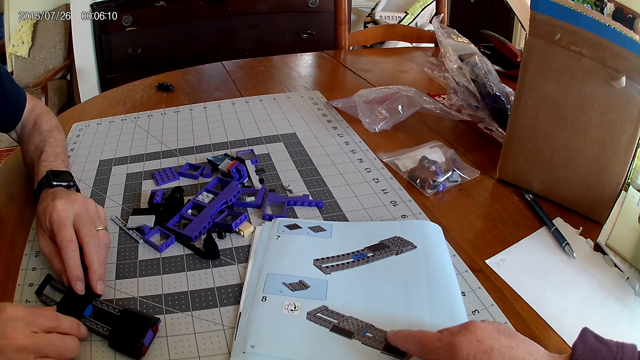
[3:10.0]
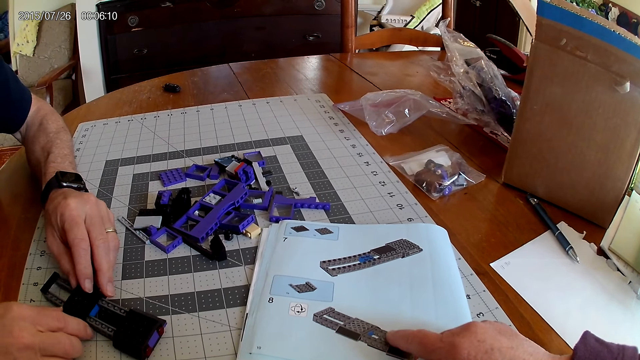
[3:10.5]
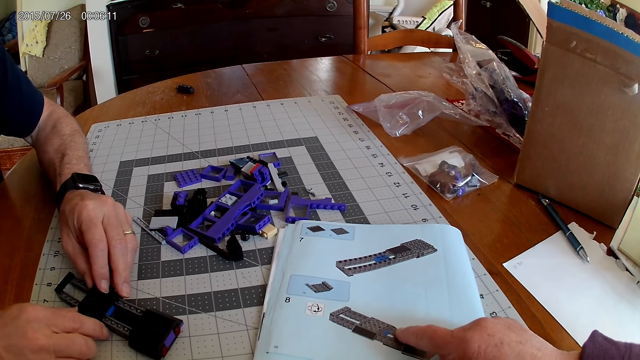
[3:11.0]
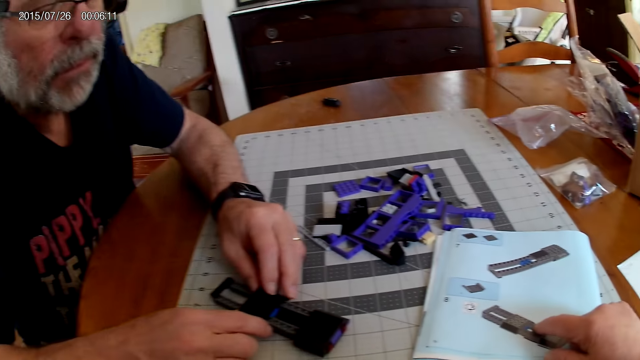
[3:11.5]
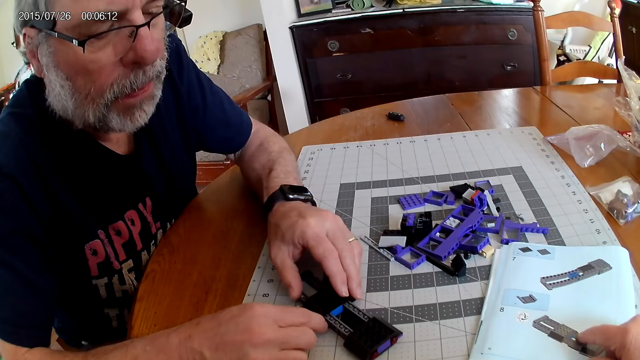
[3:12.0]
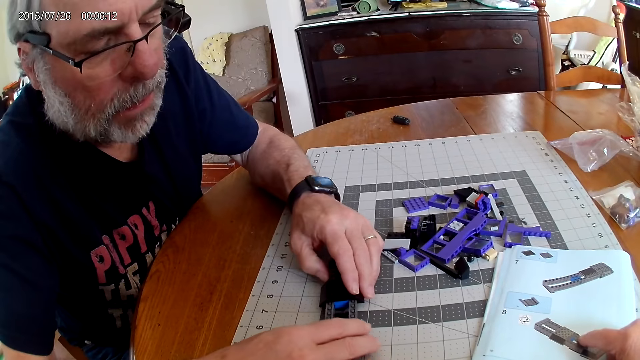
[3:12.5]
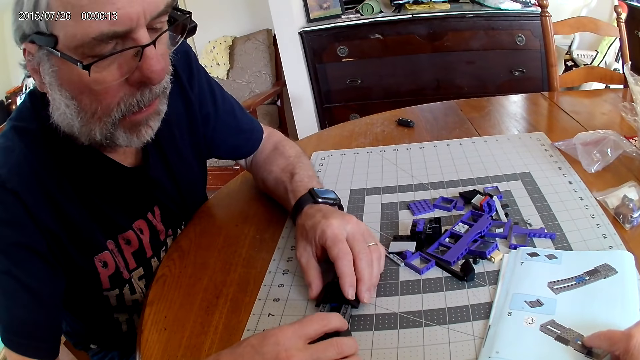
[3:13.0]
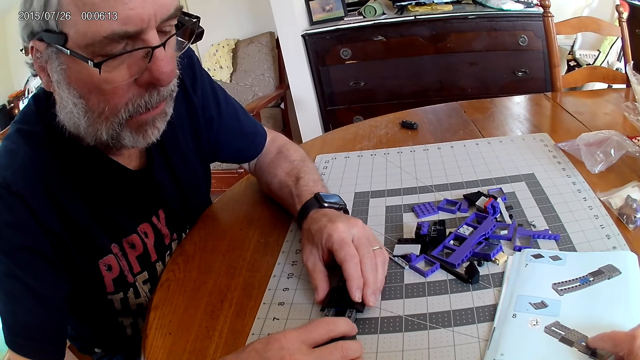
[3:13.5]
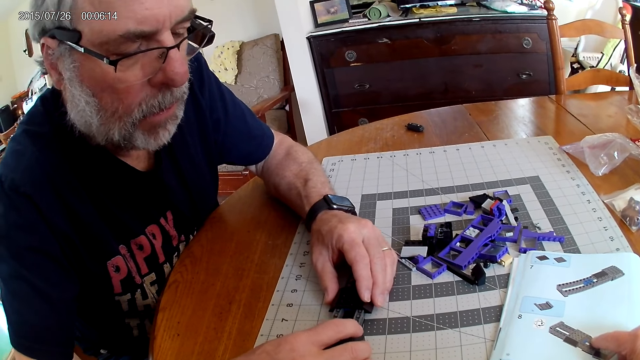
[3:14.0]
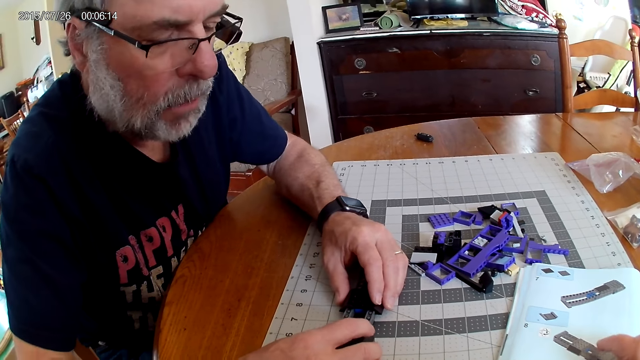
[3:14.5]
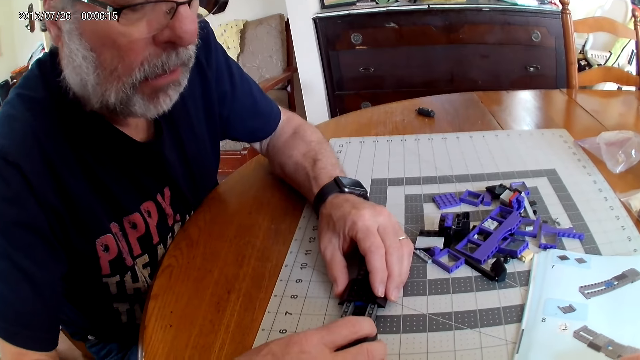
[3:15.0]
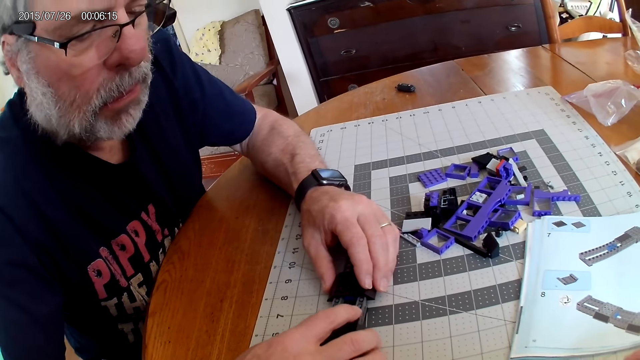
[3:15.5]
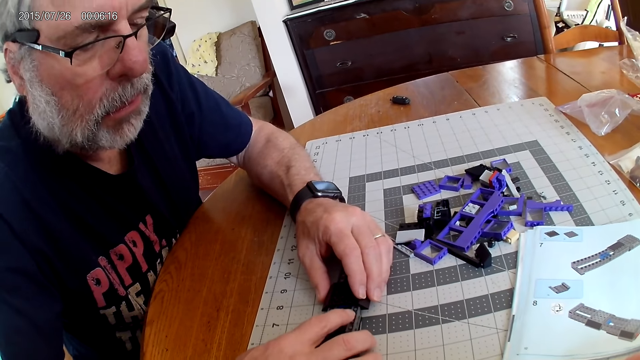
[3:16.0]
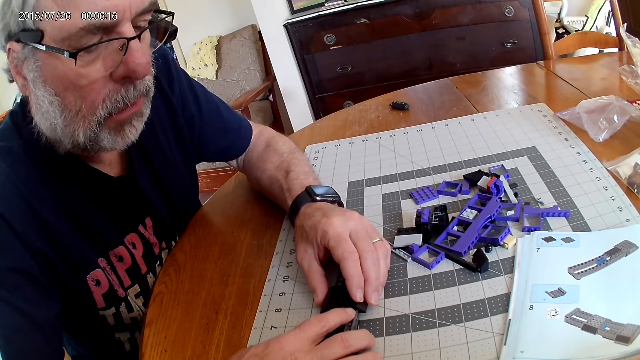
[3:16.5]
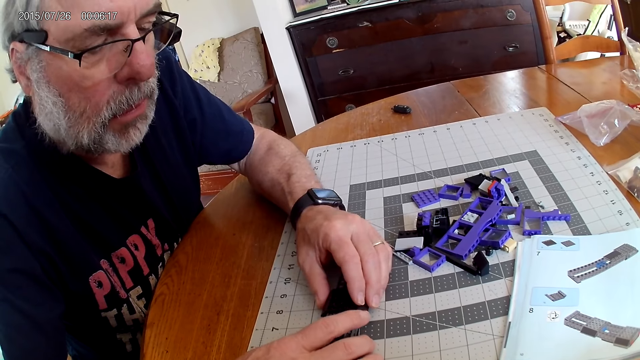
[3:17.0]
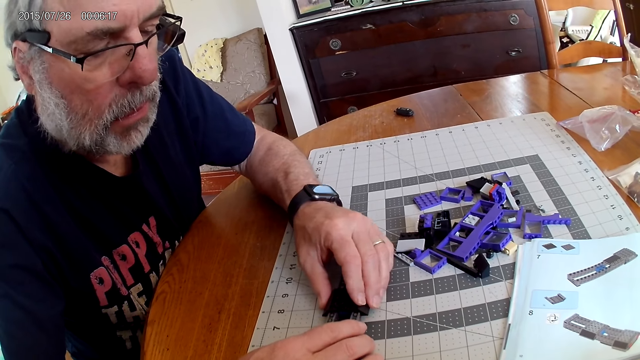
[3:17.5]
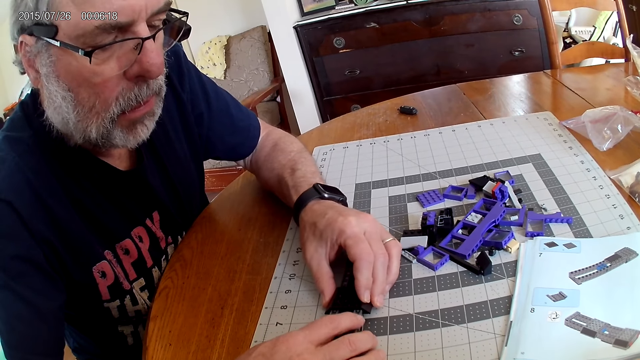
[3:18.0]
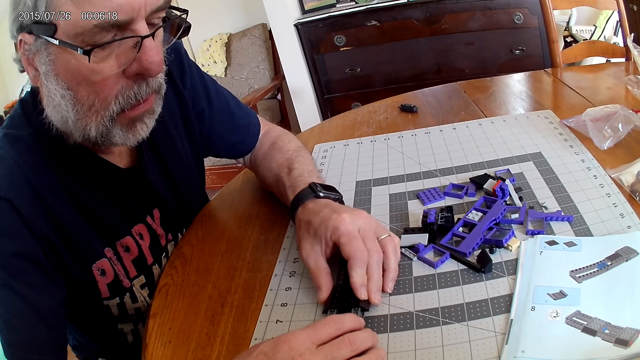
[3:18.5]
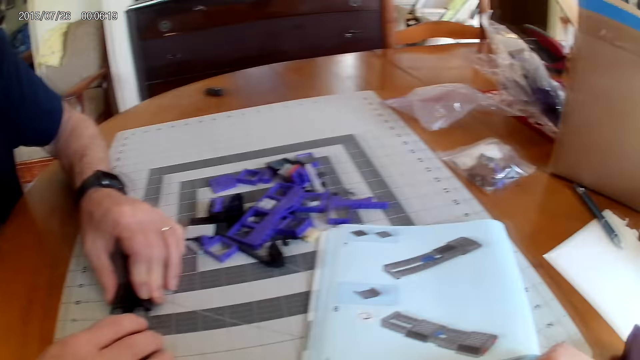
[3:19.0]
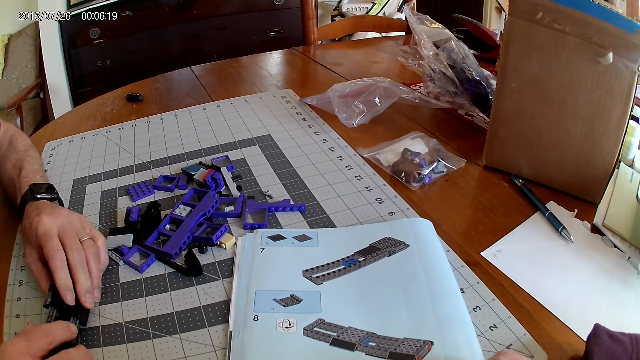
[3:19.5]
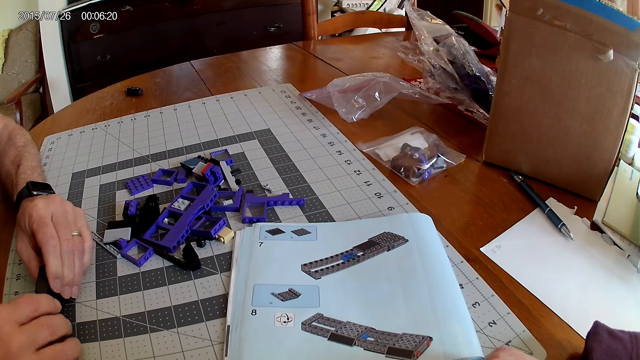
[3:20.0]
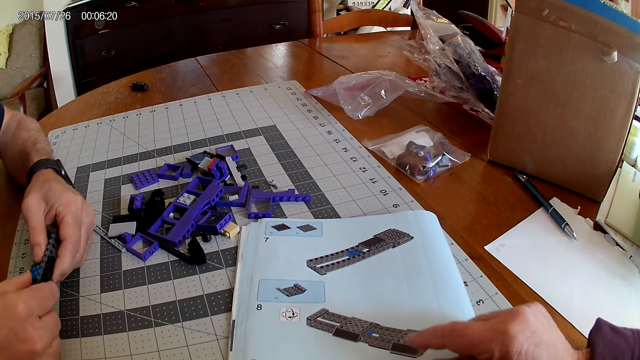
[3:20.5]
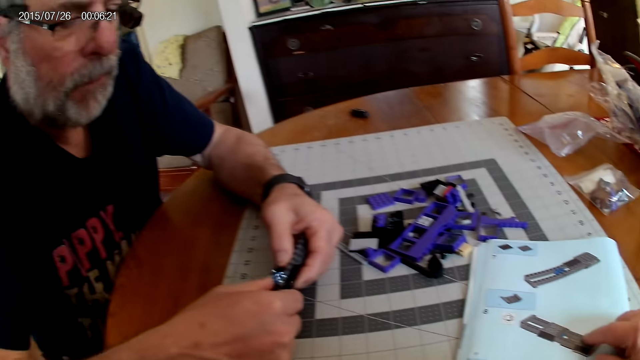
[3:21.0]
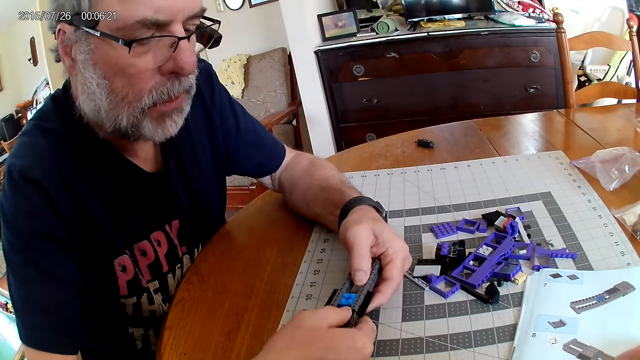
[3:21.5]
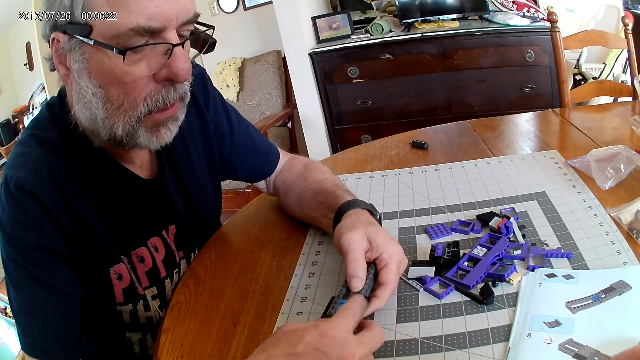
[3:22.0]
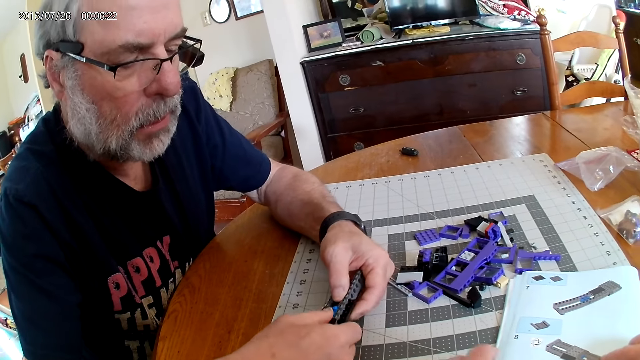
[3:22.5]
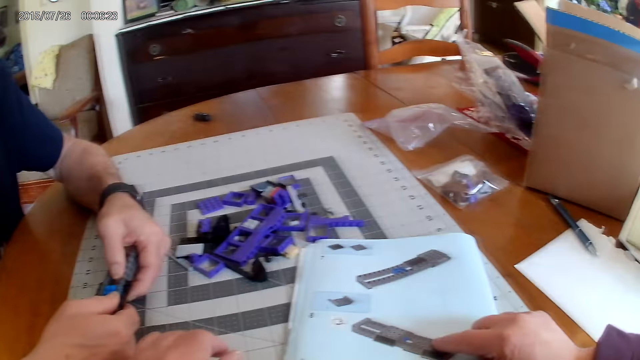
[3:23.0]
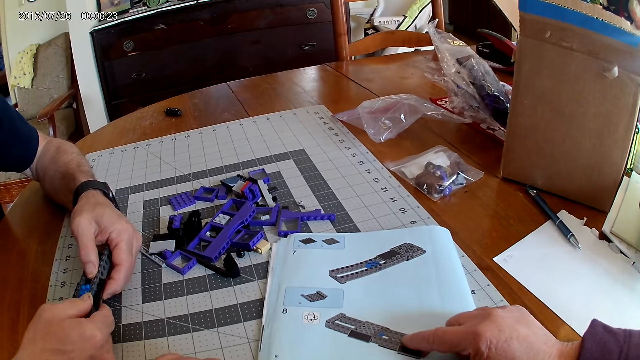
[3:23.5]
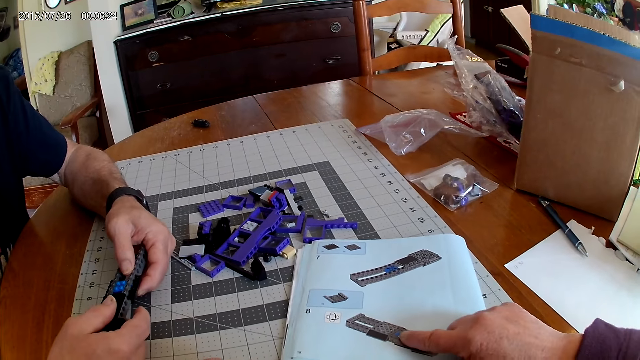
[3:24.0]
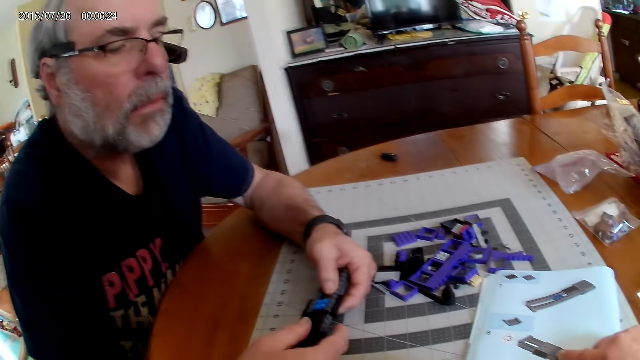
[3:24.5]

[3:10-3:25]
A man fixes the plastic model. The camera wearer looks at the instructional manual book.

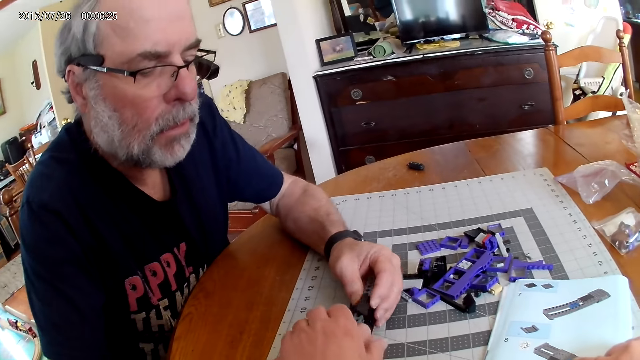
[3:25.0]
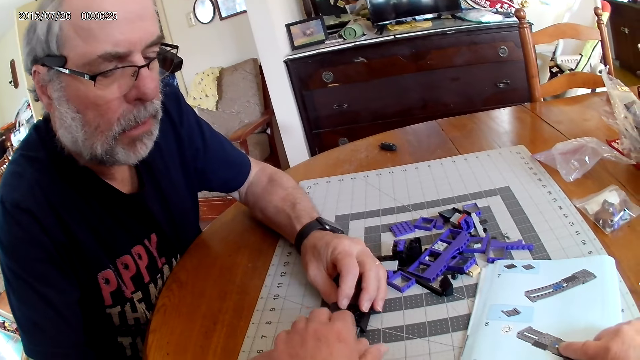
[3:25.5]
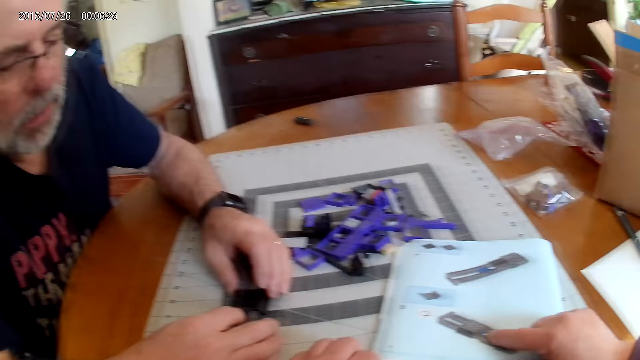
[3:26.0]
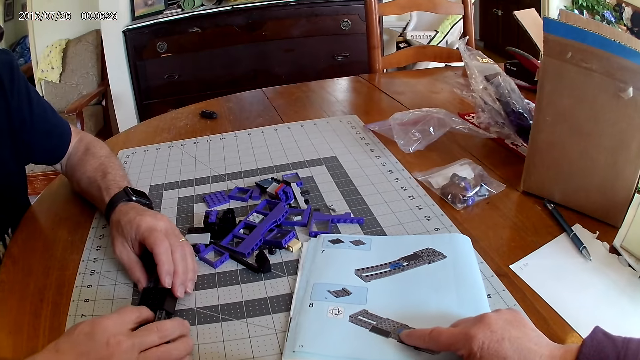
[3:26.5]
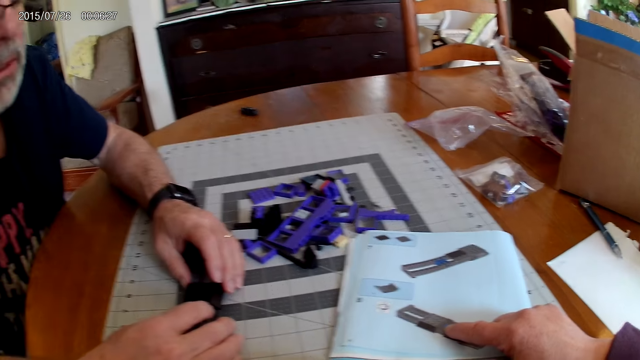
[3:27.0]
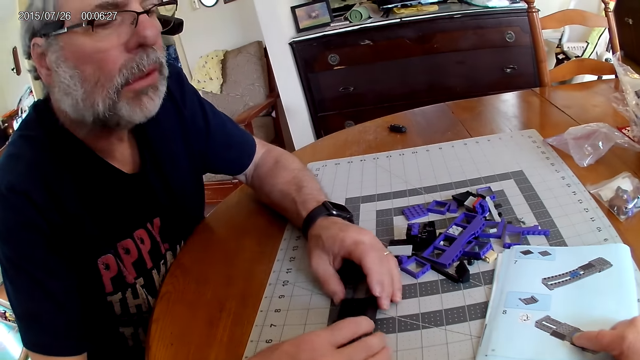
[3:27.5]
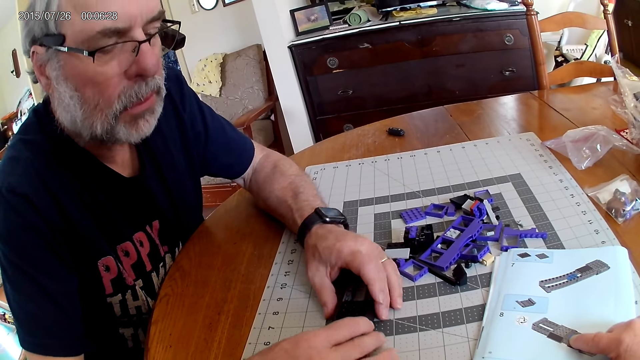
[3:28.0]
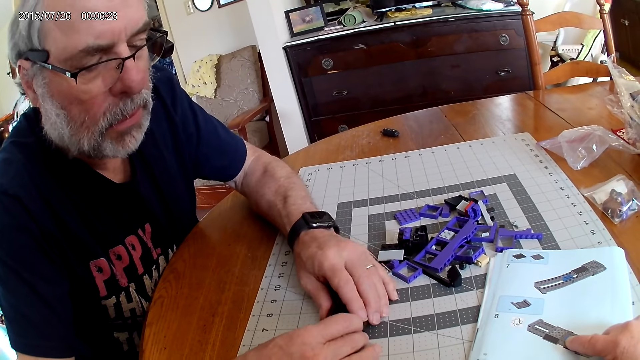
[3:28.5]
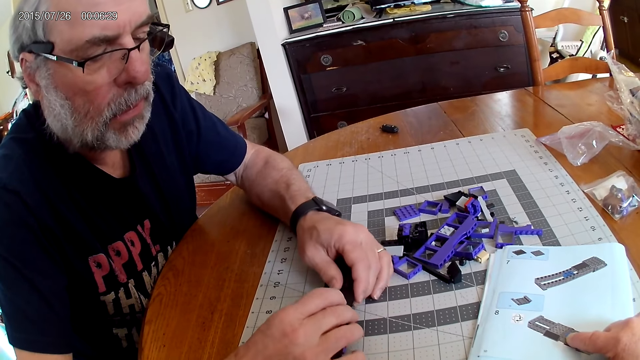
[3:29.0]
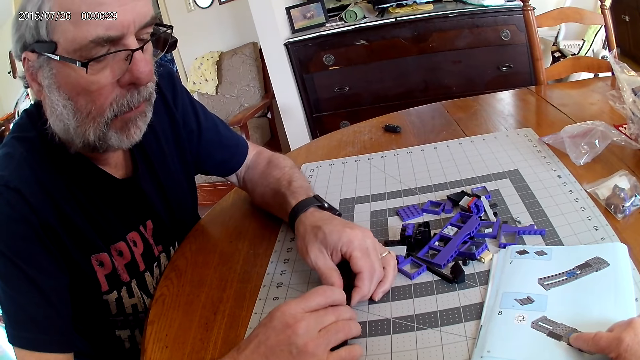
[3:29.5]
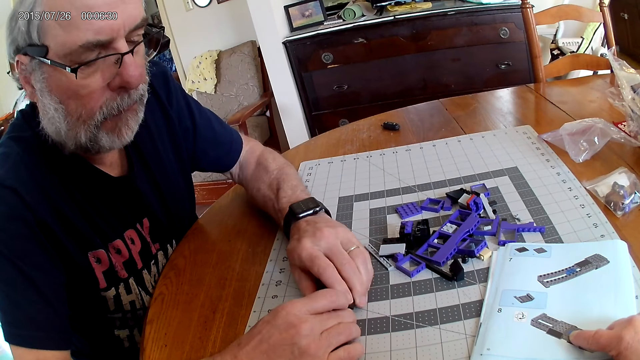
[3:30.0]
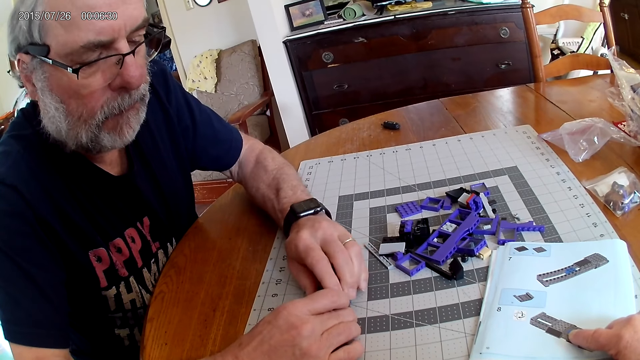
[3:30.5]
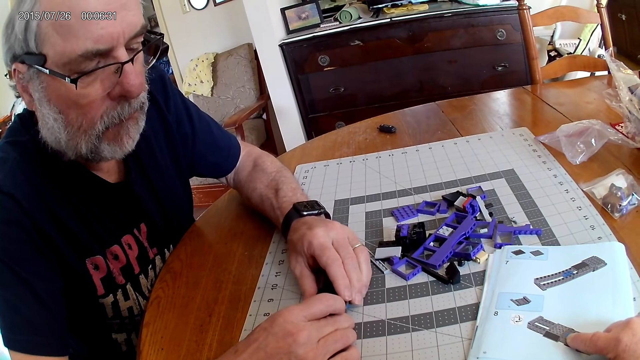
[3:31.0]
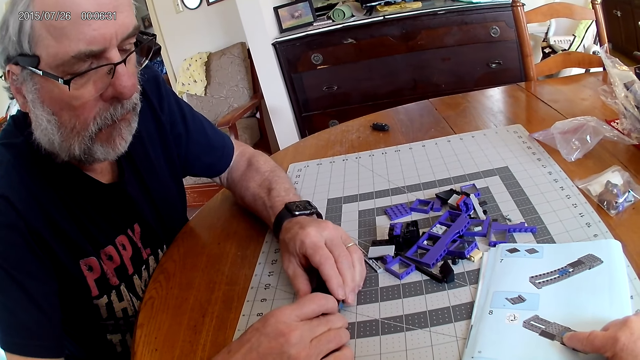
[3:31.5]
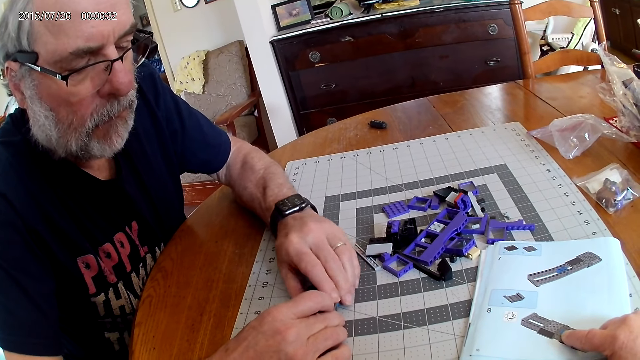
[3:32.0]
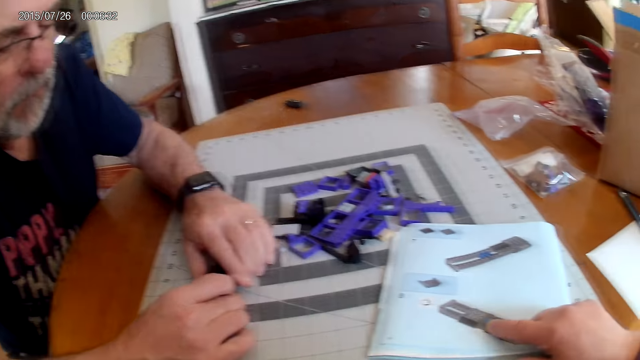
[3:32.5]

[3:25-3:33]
A man fixes the plastic model.
